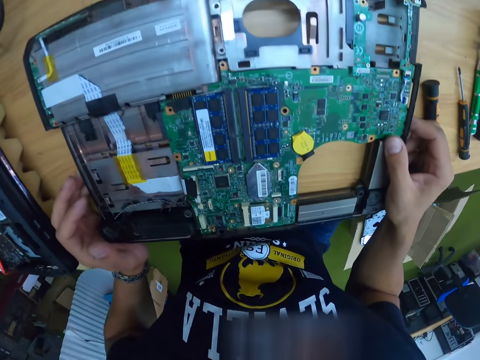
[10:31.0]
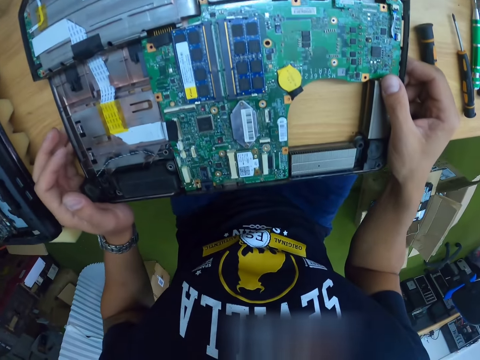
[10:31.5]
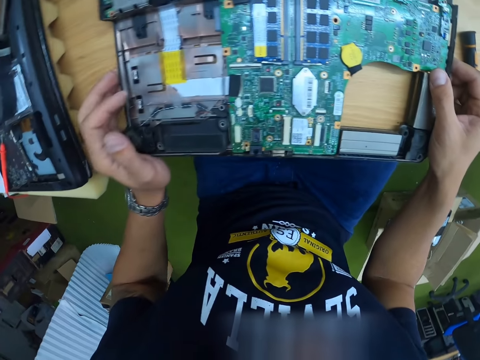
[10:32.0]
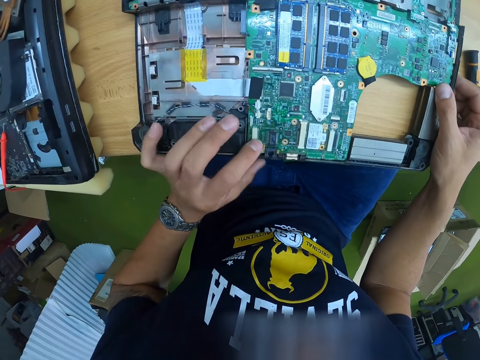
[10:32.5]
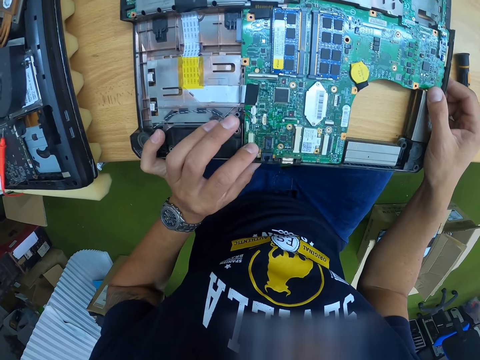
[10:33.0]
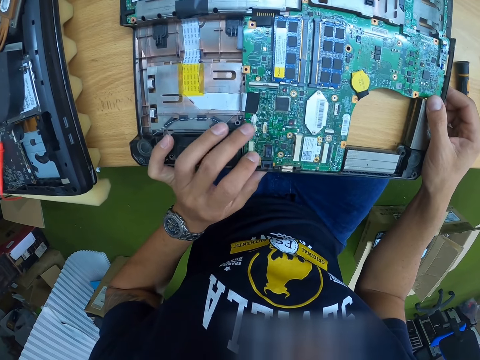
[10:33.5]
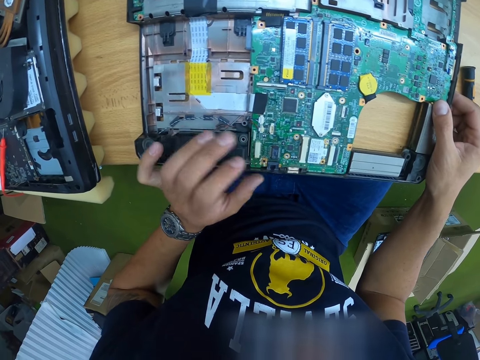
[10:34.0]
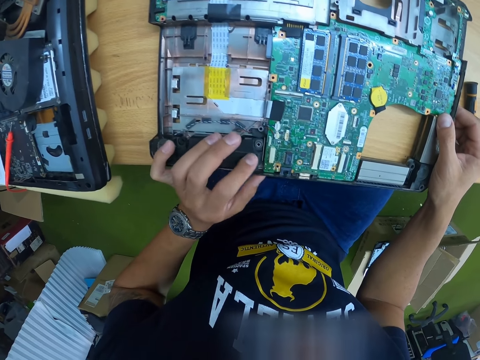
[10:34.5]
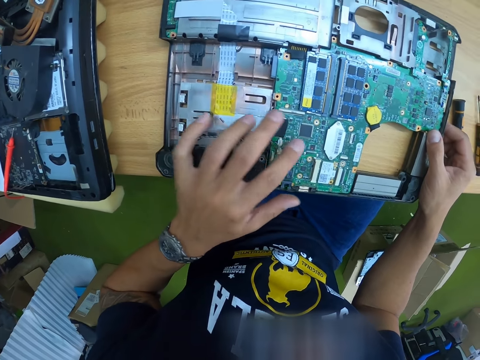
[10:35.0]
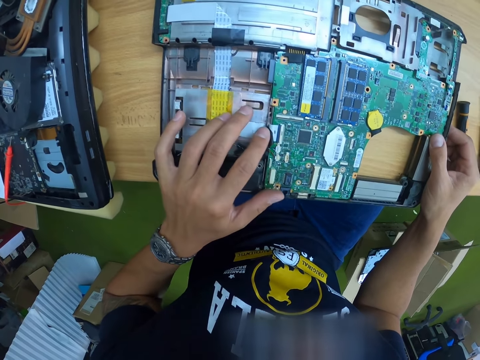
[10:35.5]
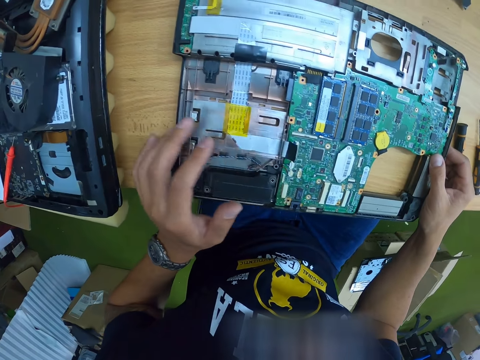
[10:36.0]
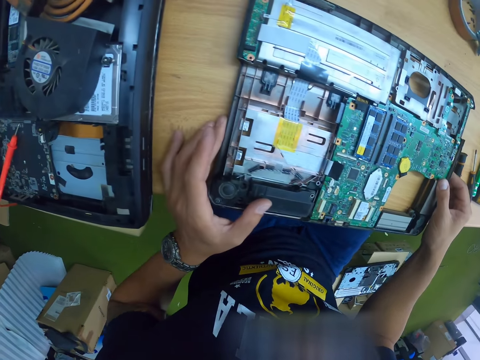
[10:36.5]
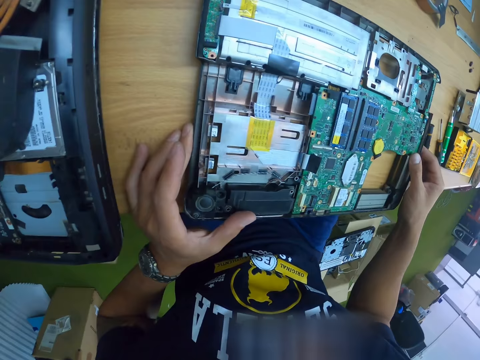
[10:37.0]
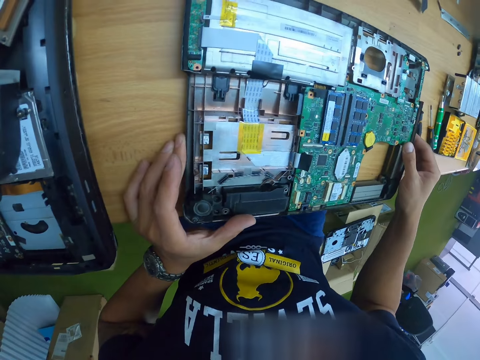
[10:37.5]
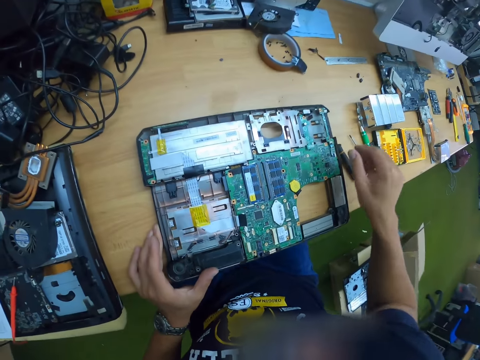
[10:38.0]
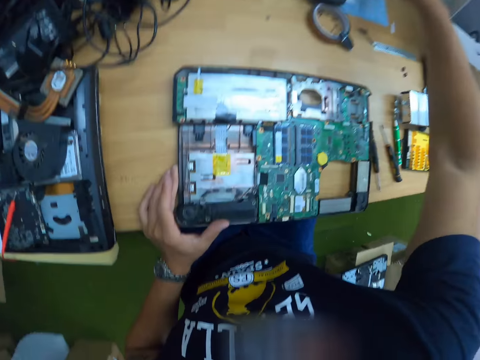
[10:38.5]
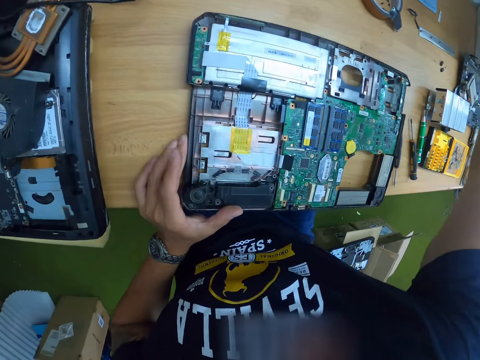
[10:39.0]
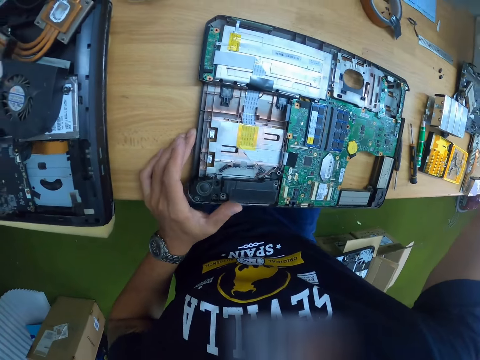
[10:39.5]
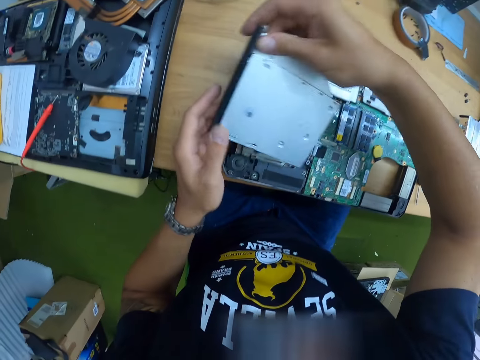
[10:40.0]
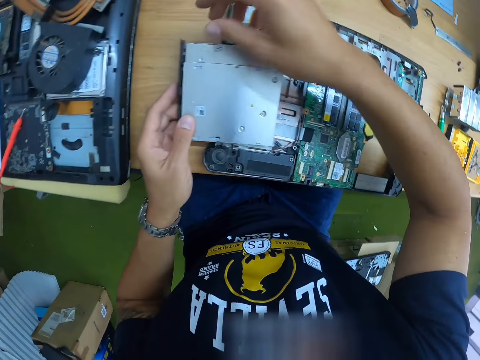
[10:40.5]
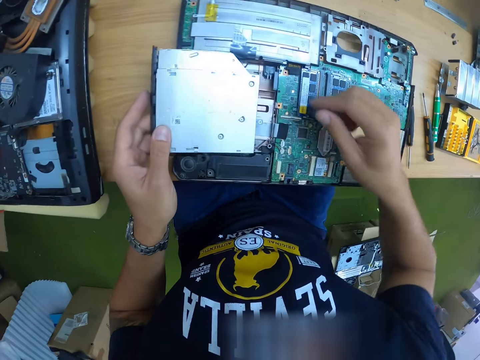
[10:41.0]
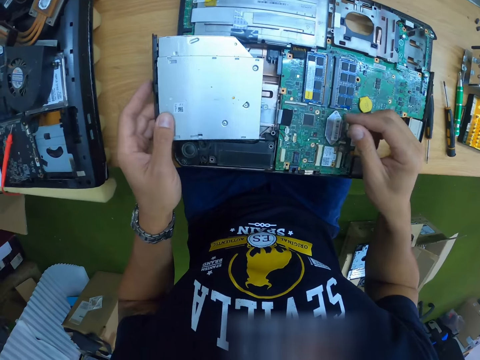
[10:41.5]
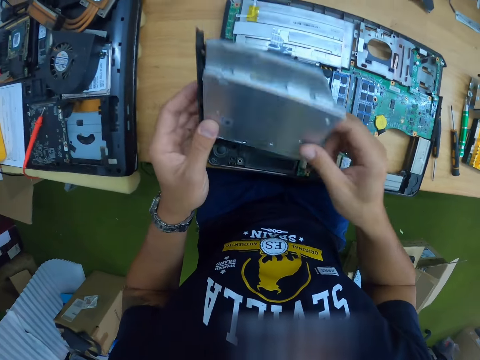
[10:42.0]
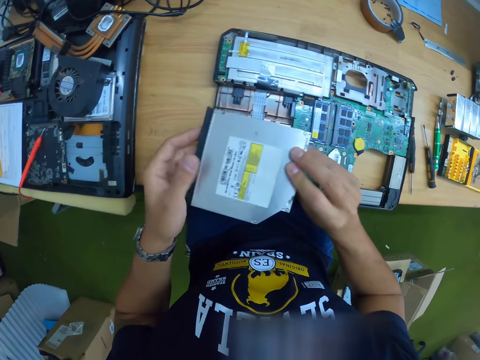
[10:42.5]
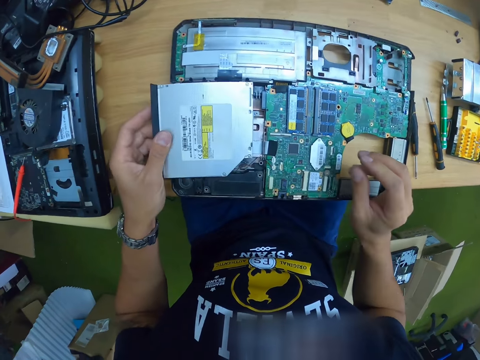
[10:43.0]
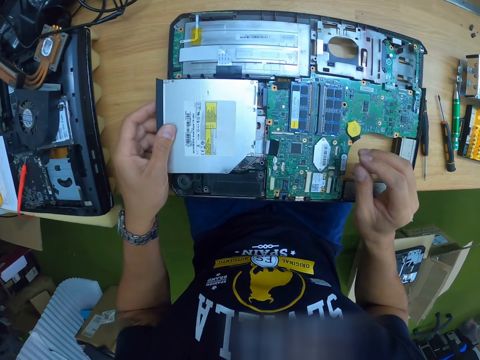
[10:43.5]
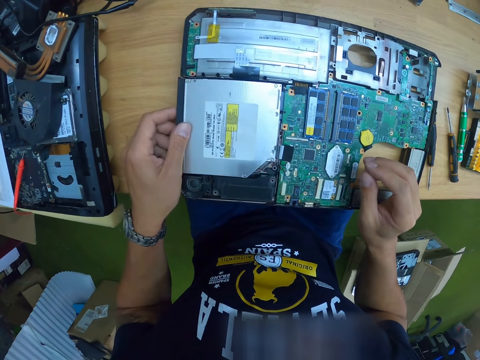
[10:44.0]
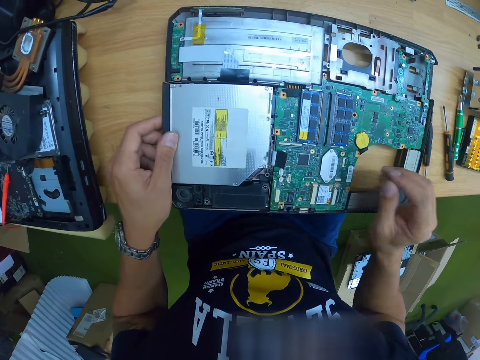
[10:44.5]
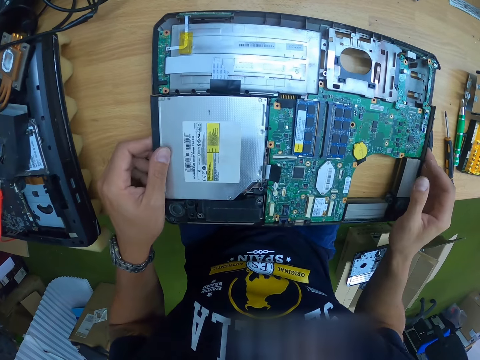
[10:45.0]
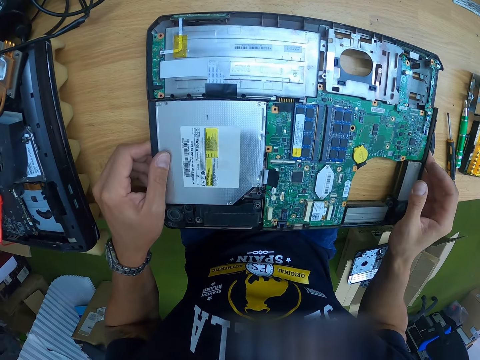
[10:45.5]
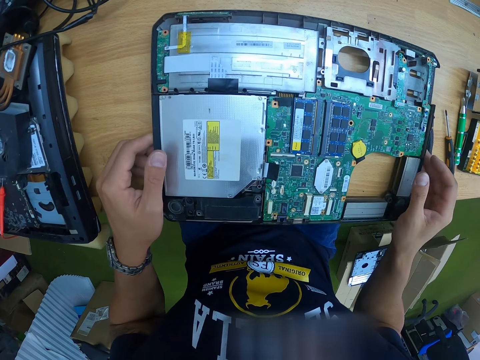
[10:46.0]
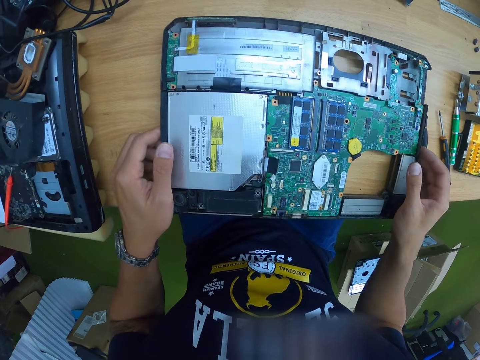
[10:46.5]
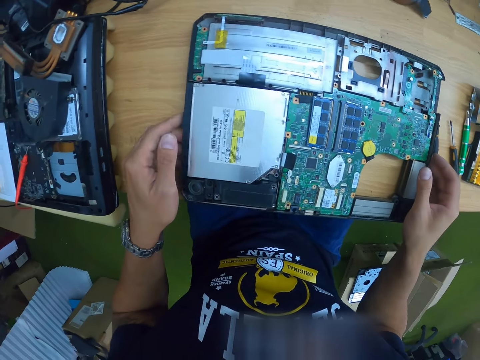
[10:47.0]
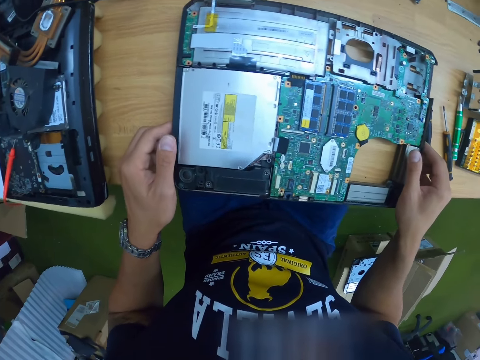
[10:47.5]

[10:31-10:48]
The camera wearer presses the computer motherboard part with the left hand. He holds the computer with both hands. He looks around. He picks up a disk with the right hand. He carries an optical drive with his right hand. He holds the disk with both hands. He tilts the disk drive. He fixes the optical drive in the laptop. He holds the disk with the left hand. He places the disk in the computer.

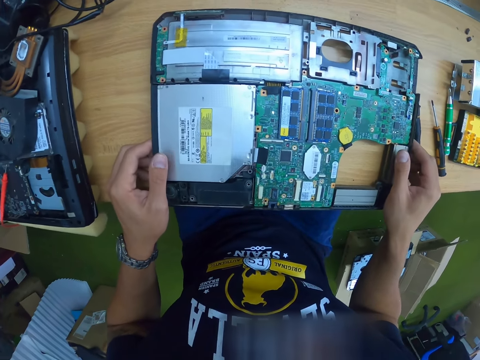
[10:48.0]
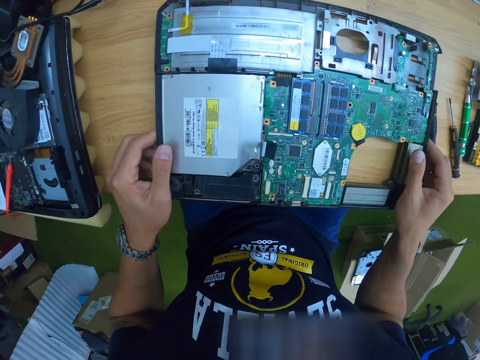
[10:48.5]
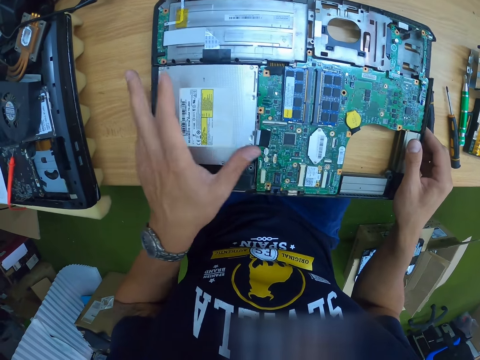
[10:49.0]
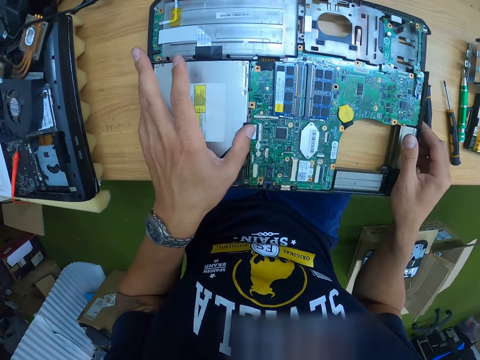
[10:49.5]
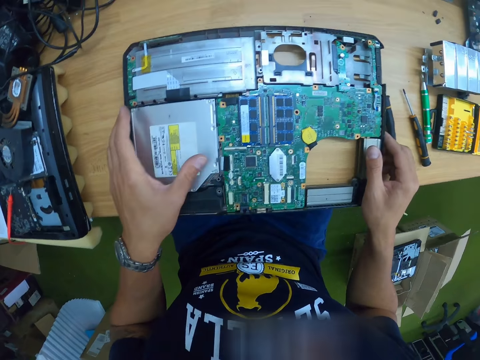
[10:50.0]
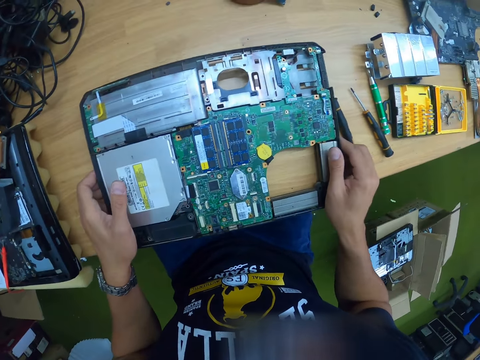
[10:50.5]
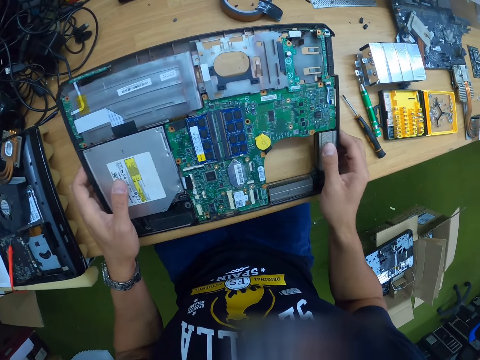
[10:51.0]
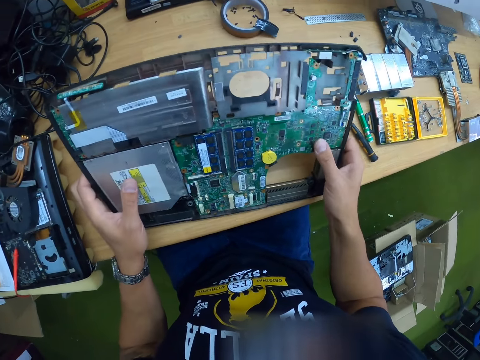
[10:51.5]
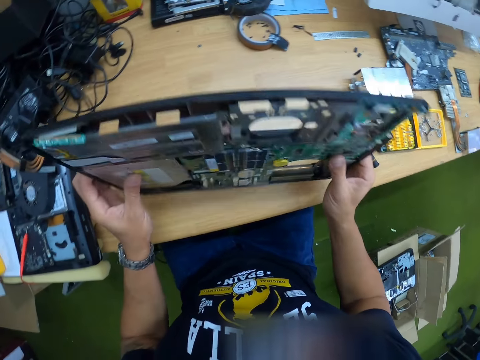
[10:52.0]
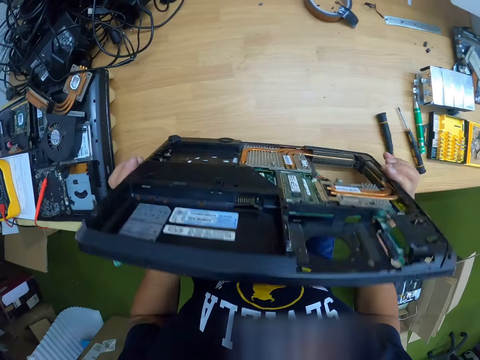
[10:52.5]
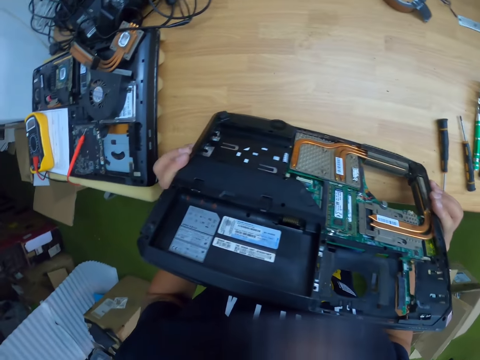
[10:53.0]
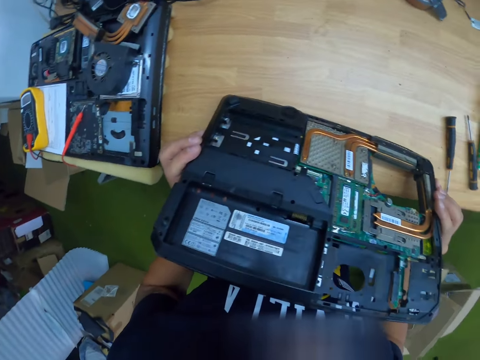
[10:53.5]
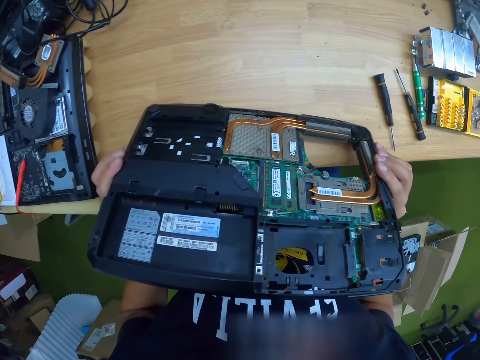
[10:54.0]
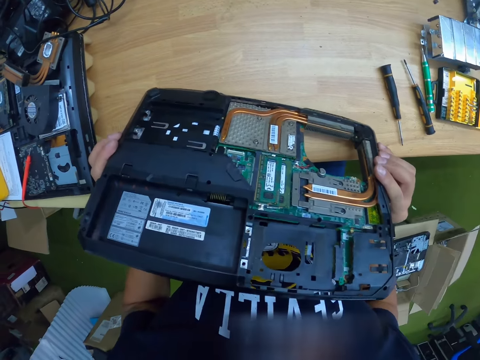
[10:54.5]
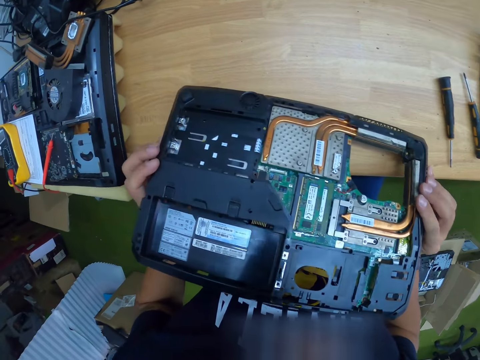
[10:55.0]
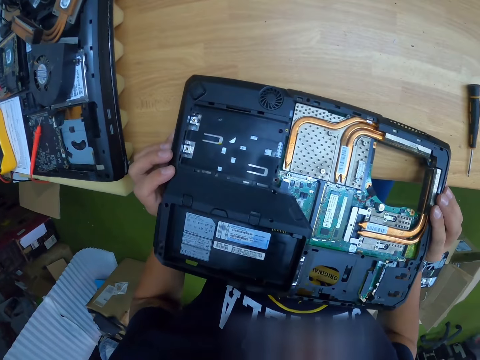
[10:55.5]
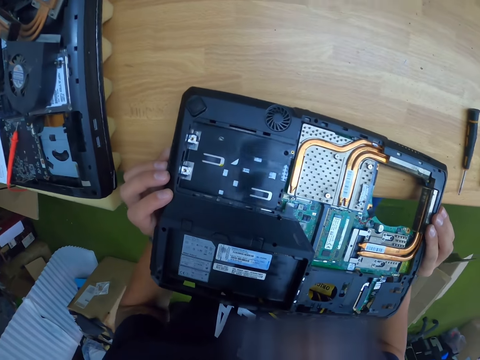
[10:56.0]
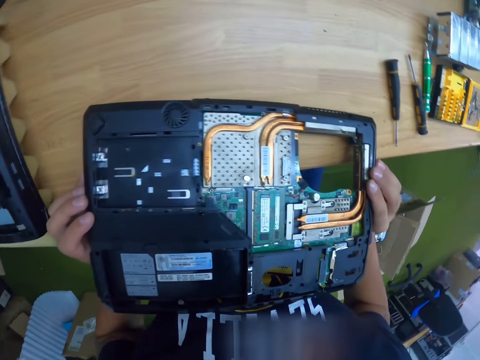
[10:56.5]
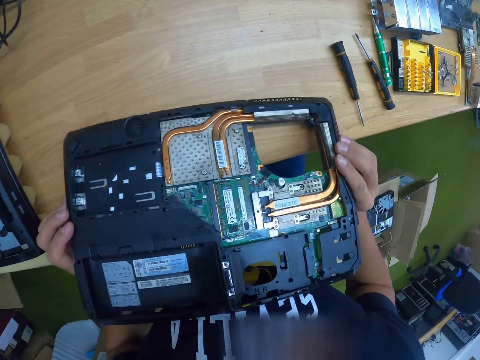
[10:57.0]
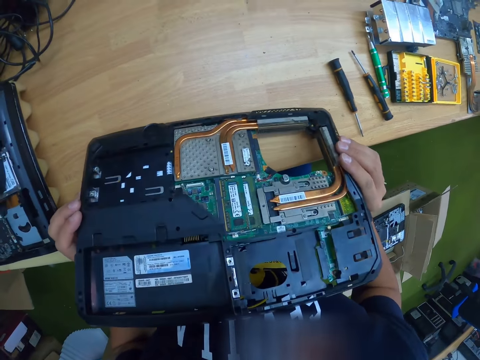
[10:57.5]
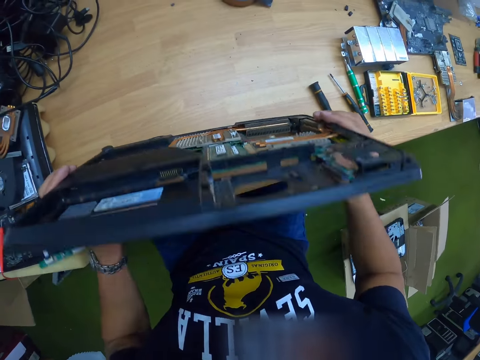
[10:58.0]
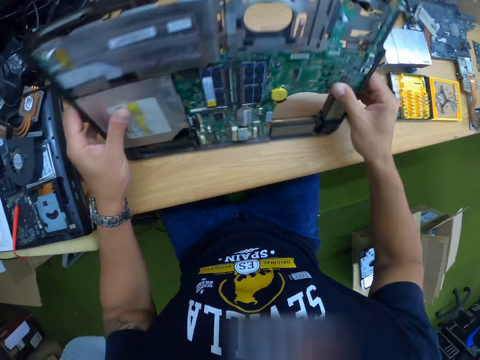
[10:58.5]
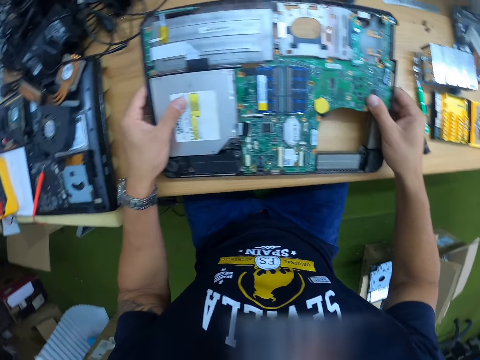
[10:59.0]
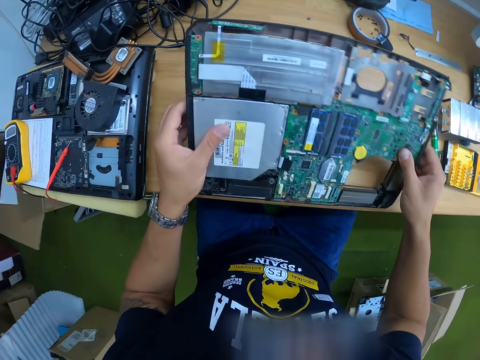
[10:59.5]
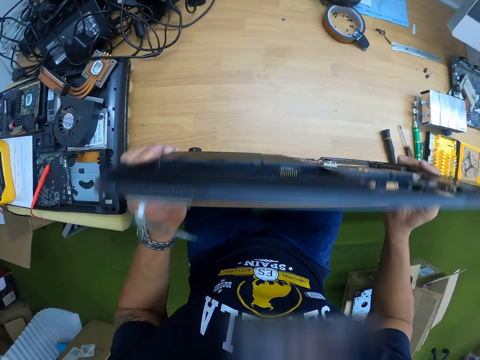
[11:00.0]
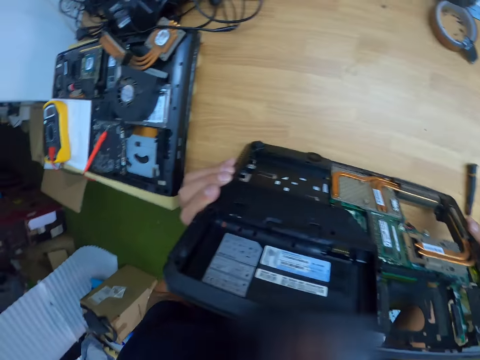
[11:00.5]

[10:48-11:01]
The camera wearer fits the disk in the computer. They hold the computer with both hands. They carry the part of the laptop with both hands. They tilt the computer with both hands. They look around. They tilt the computer with both hands. They turn the part of the laptop on the table. They tilt the computer with both hands again.
